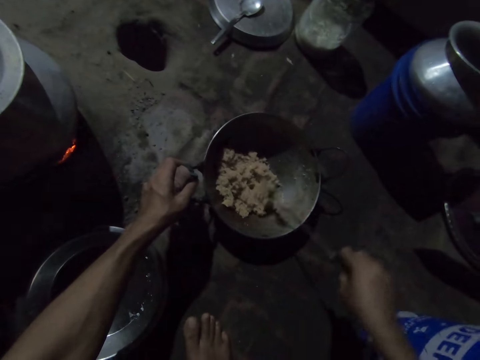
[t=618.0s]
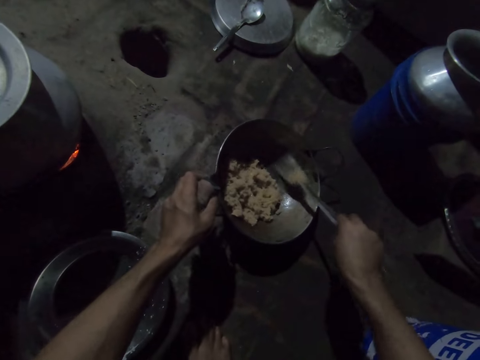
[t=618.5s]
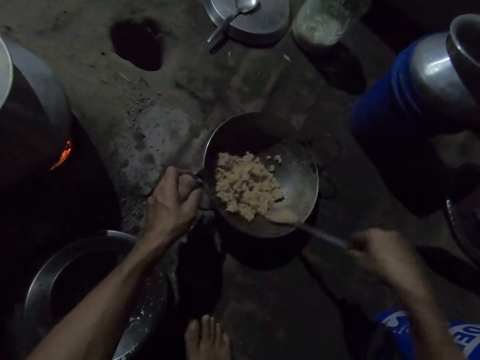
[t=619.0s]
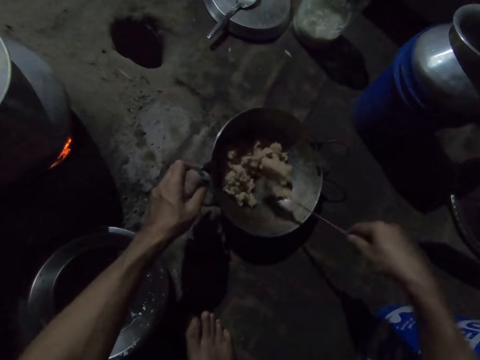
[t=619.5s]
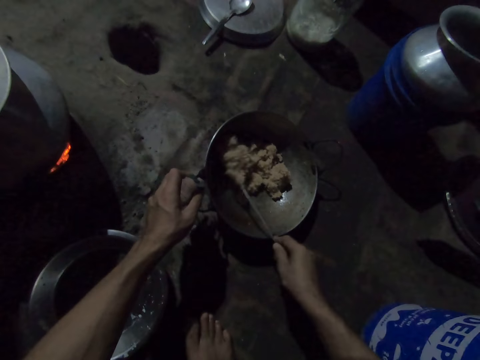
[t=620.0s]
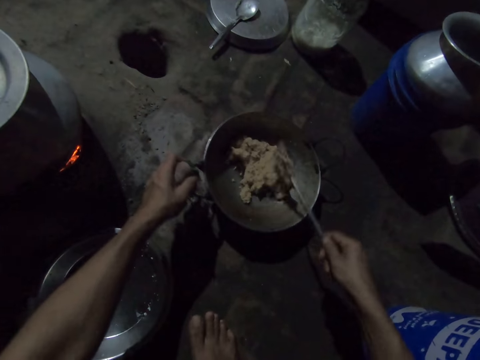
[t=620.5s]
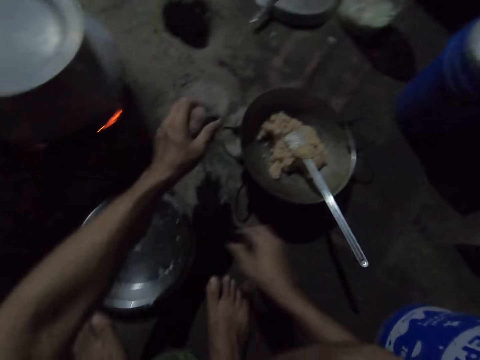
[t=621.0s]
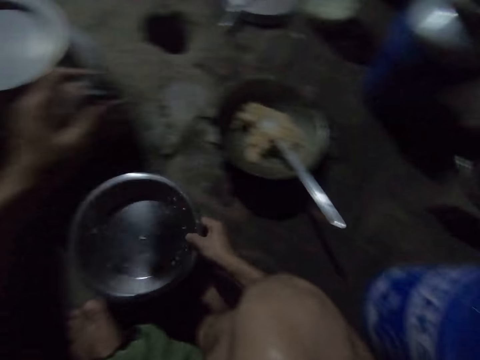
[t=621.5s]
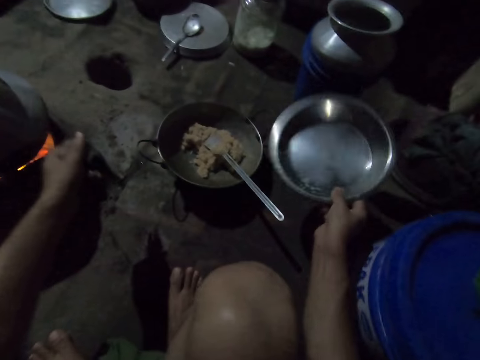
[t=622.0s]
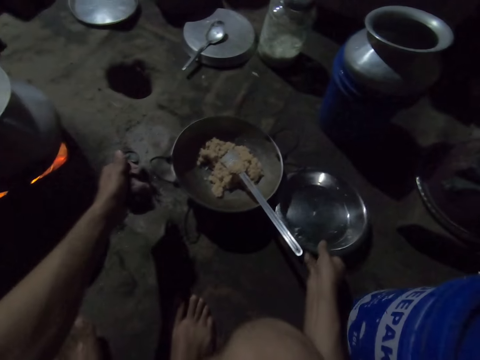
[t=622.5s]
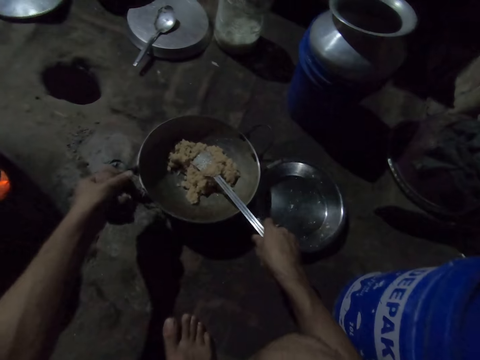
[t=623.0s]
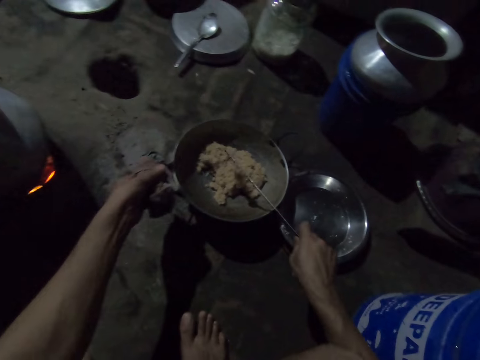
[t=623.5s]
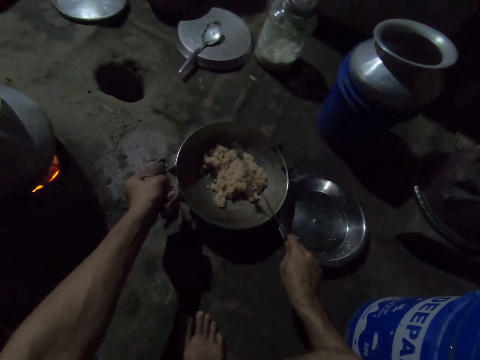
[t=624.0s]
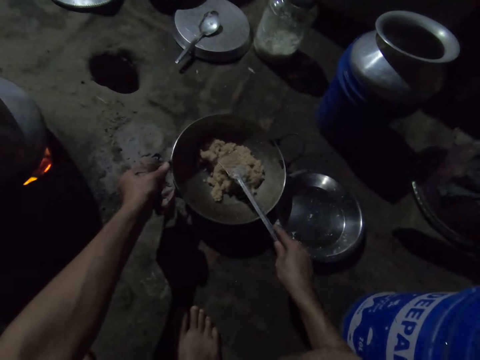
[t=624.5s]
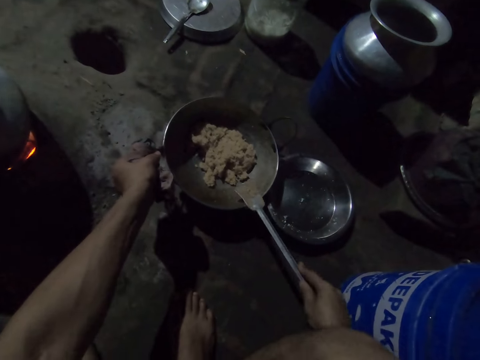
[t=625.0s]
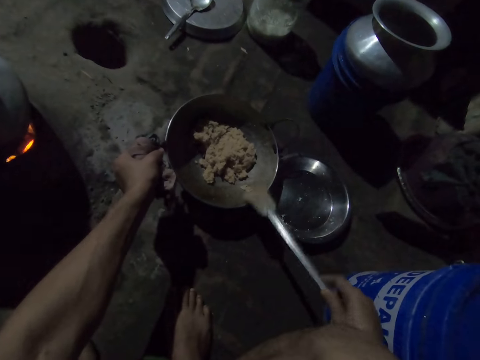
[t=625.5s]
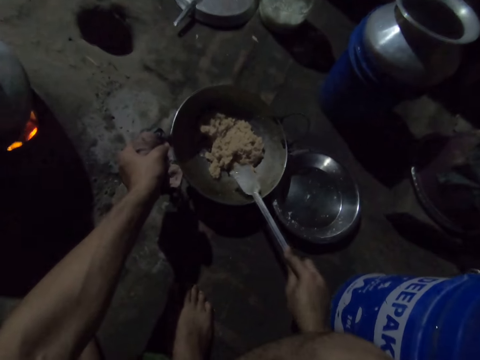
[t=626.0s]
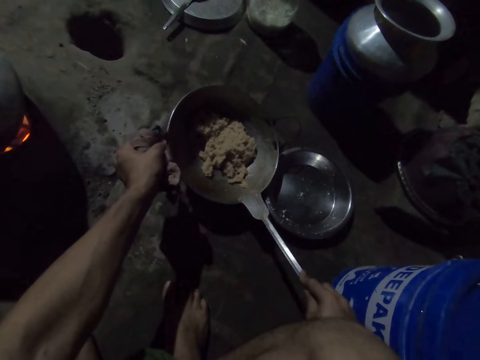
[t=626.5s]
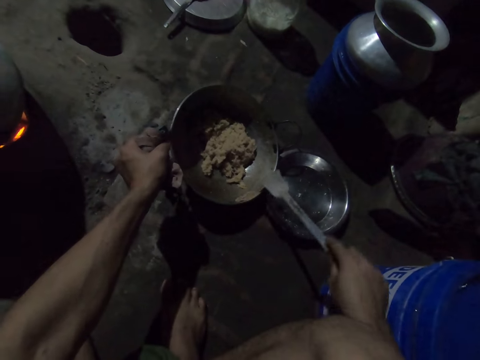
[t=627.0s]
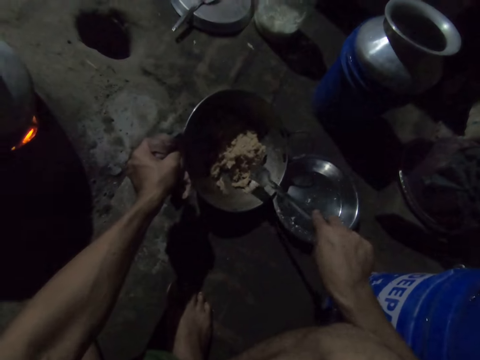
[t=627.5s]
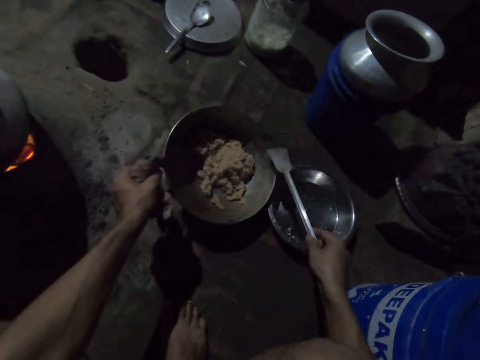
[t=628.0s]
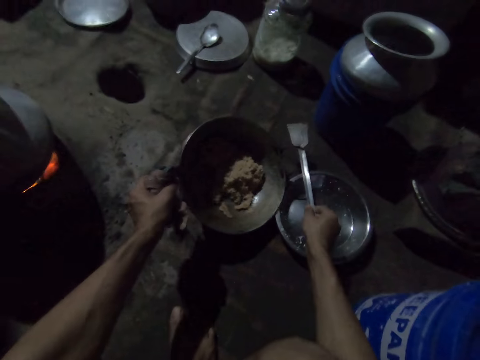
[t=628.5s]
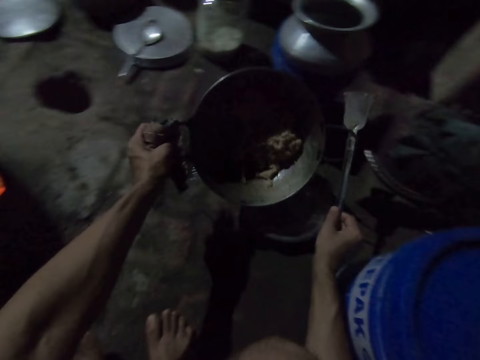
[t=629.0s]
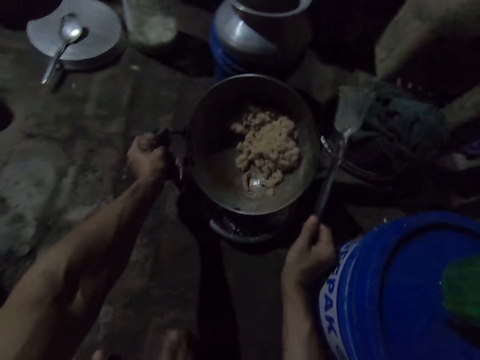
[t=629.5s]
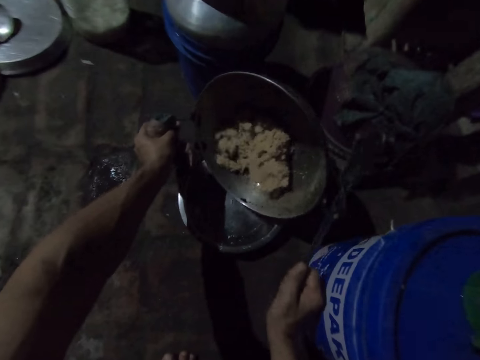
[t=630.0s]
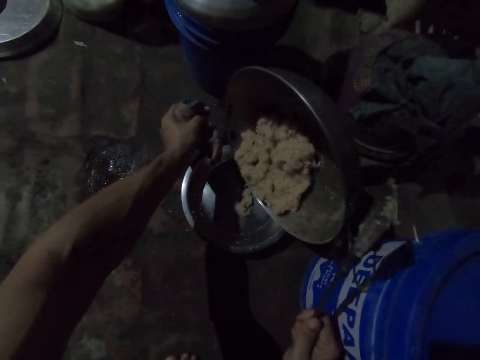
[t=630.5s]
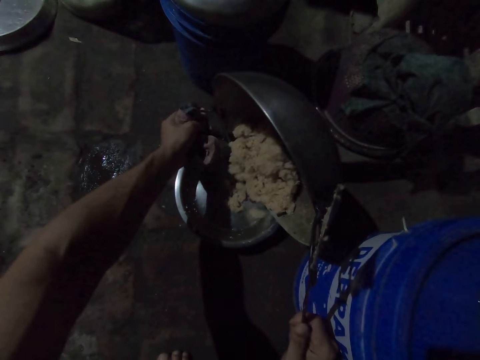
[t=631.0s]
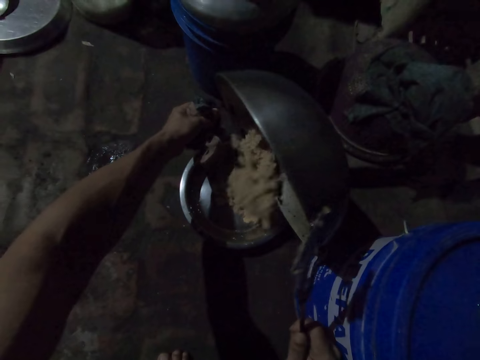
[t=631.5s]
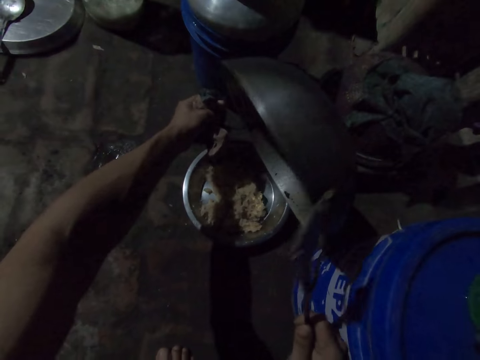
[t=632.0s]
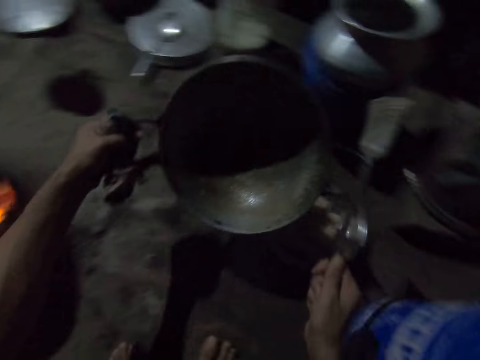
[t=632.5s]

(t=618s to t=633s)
The camera wearer drops the solid turner or spoon in the pot or pan on the ground with her right hand. She moves the bowl on the ground with her right hand. She picks up the metallic plate and puts the metal plate on the floor. She holds the pot on the ground with the rags in her left hand. She picks up the solid turner in the pot on the ground with her right hand. She scrapes the solid turner in her right hand with the edge of the pot on the ground. She puts the spoon in the handle of the pan. She picks the pot from the ground with the rags in her left hand. She empties the dough in the pot into the bowl on the ground with her left hand.

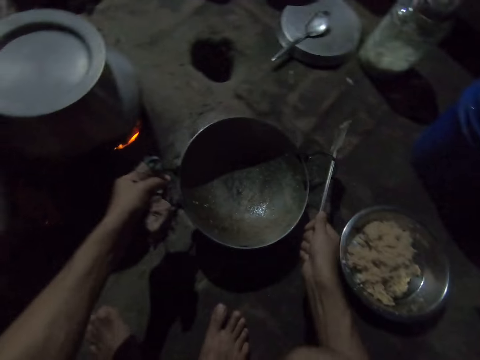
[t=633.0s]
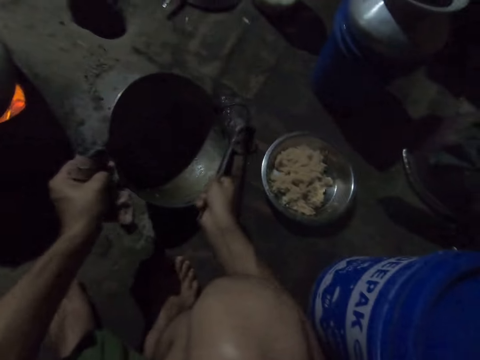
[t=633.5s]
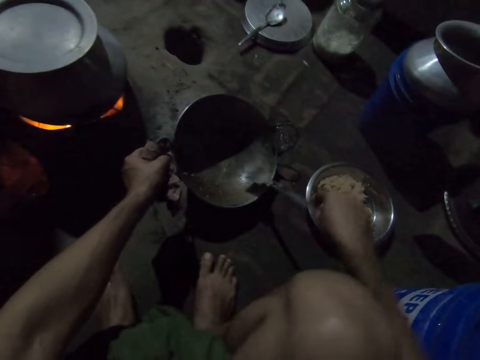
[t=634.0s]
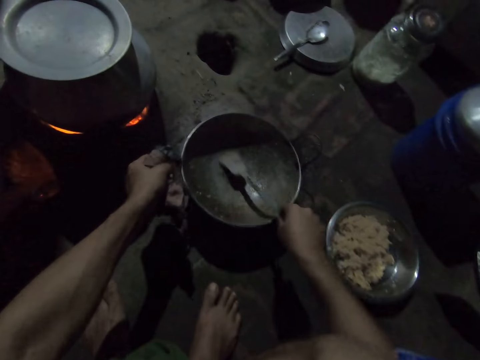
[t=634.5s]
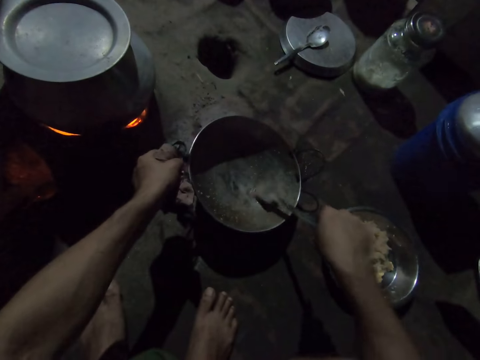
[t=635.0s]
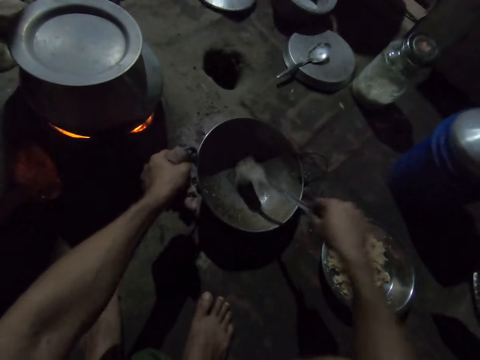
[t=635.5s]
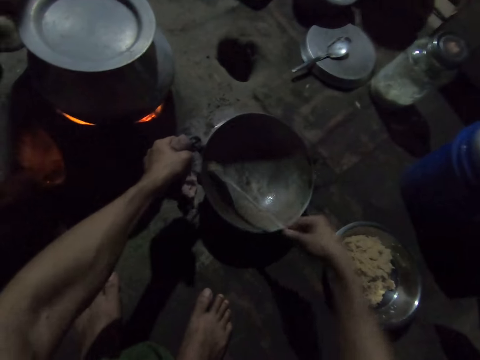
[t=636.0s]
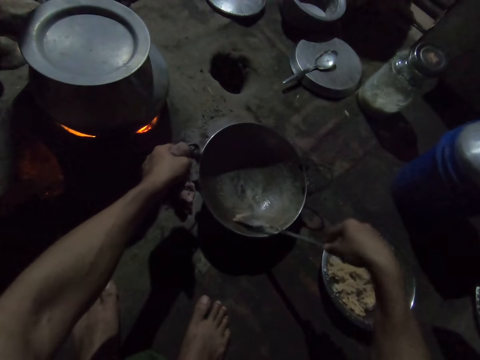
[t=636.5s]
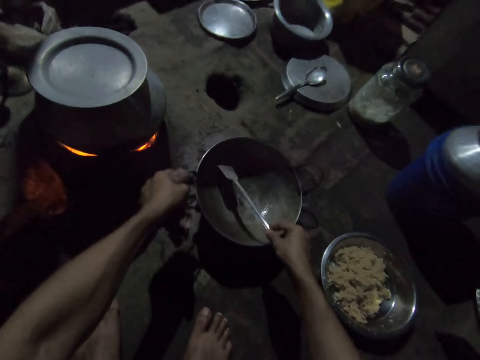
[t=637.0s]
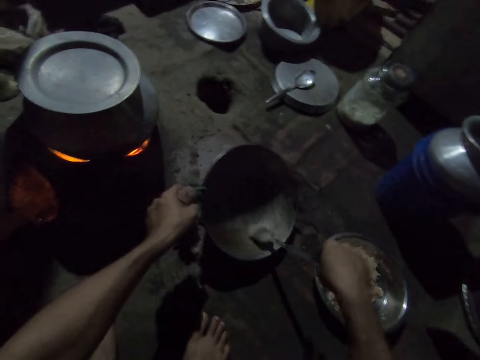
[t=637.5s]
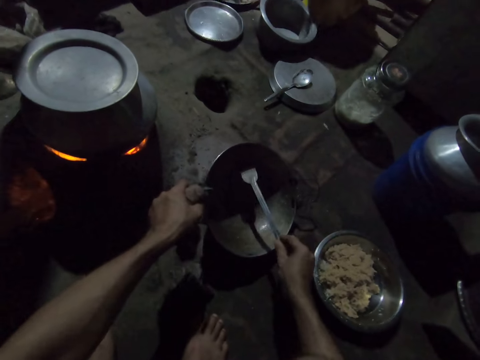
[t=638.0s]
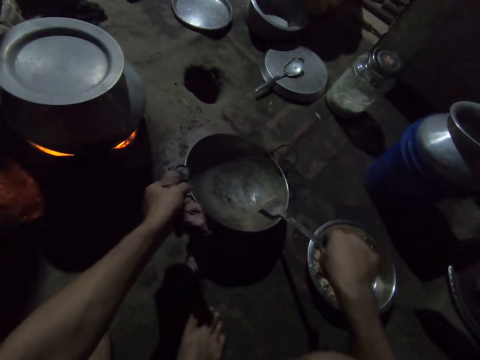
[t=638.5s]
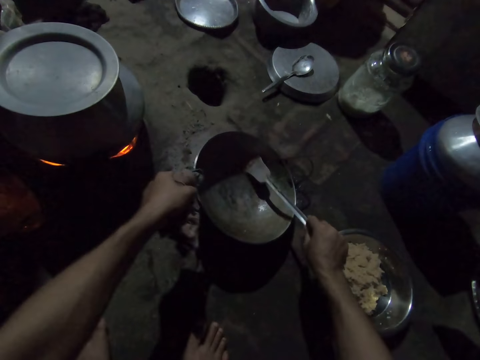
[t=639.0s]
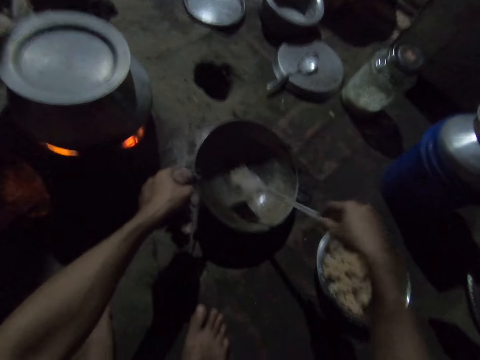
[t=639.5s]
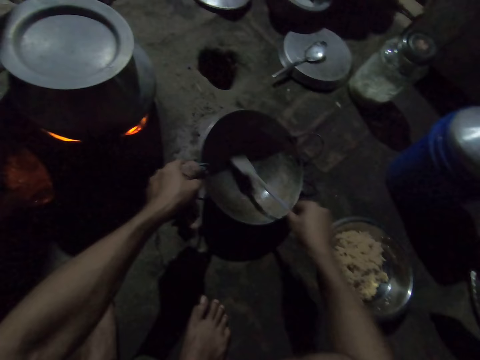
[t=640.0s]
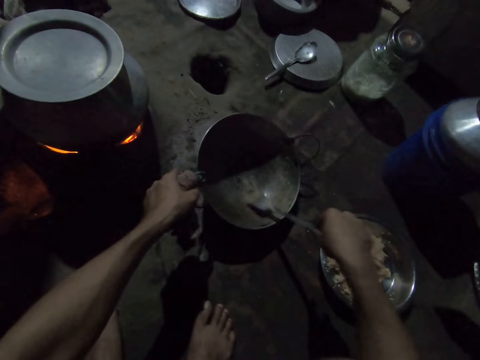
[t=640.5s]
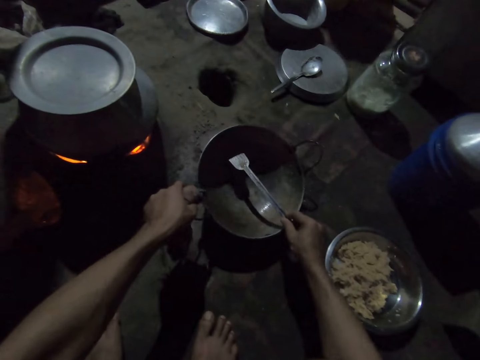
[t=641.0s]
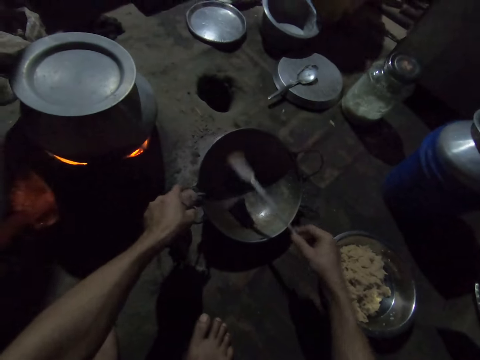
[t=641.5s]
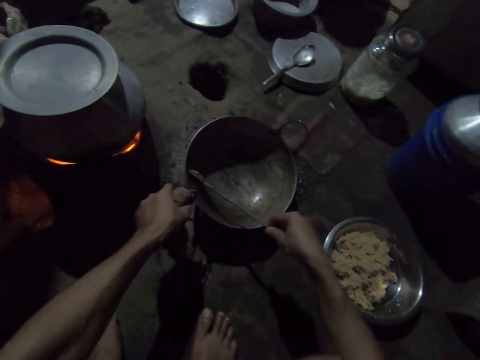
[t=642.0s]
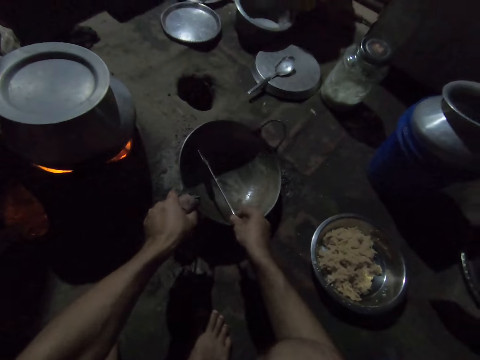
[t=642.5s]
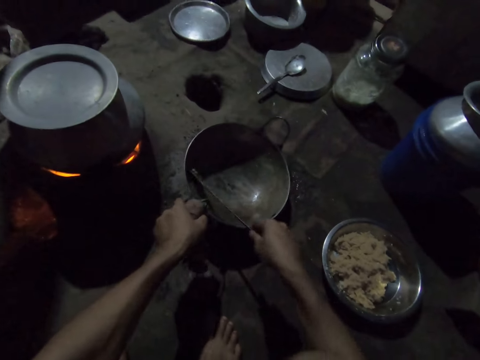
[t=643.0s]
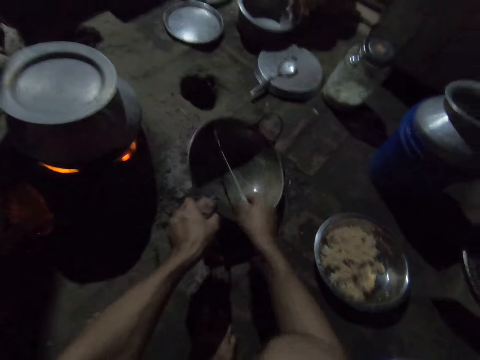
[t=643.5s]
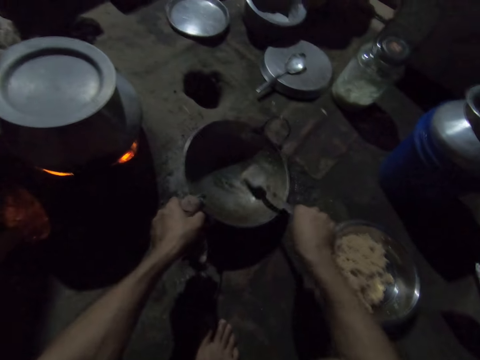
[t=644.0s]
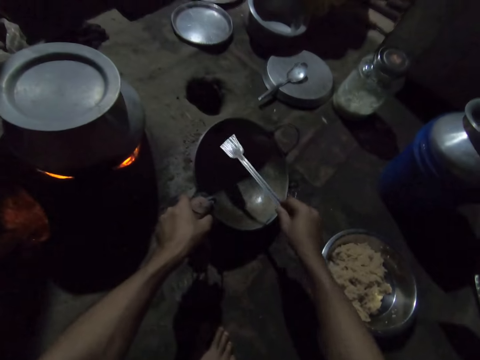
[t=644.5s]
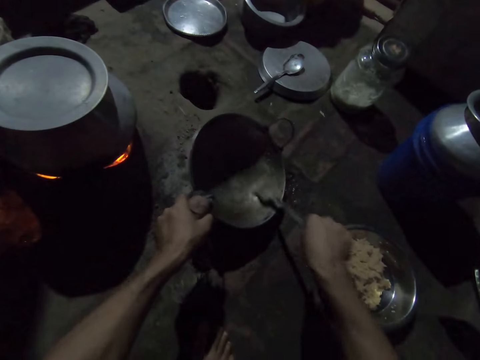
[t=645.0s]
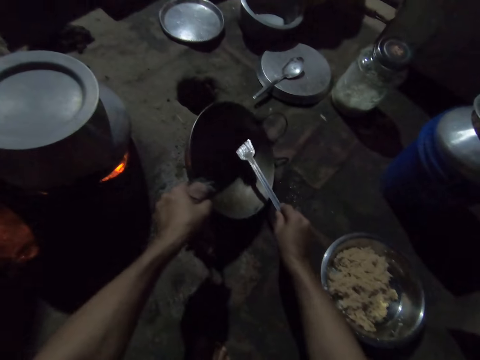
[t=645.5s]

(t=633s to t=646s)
The camera wearer drops the pot on the ground with the rags in her left hand. She scrapes the pot in her left hand with the solid turner in her right hand.
